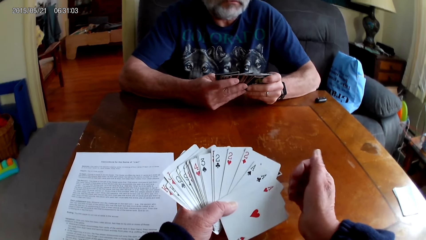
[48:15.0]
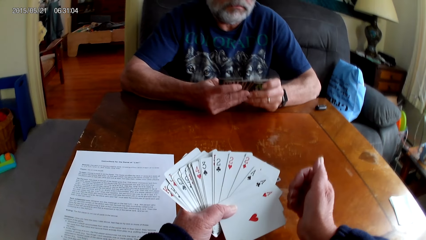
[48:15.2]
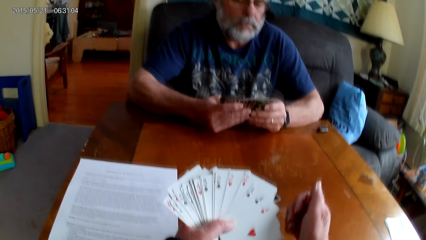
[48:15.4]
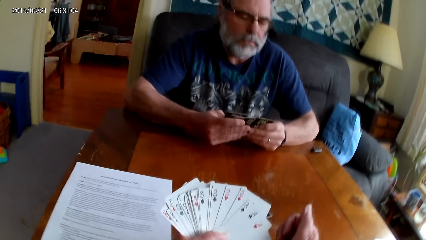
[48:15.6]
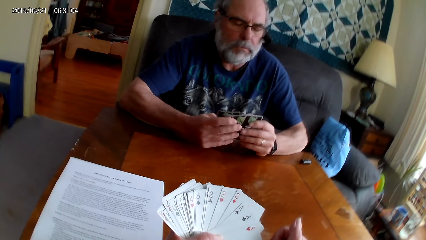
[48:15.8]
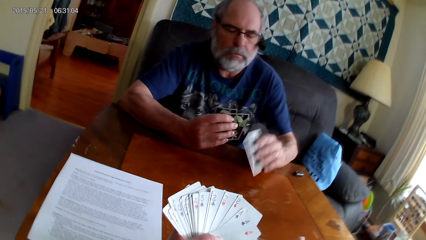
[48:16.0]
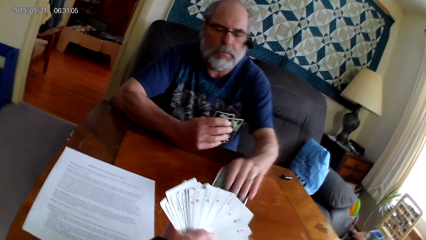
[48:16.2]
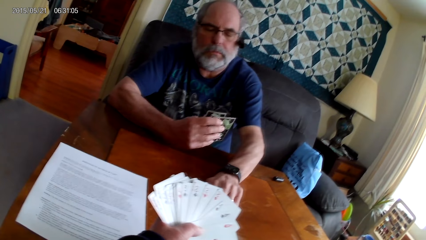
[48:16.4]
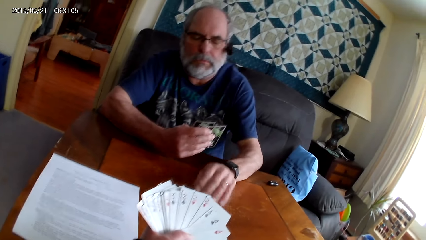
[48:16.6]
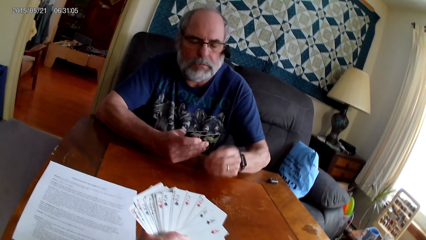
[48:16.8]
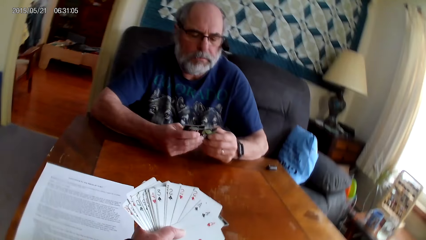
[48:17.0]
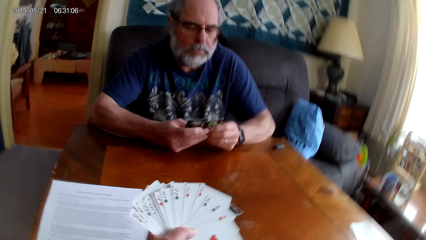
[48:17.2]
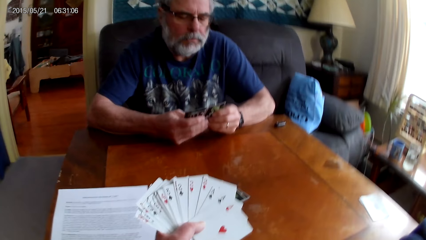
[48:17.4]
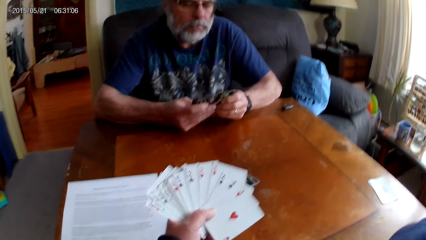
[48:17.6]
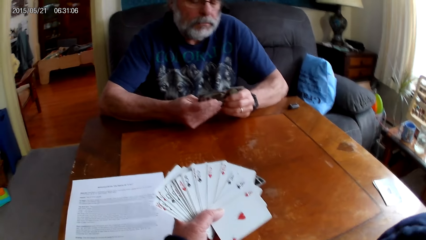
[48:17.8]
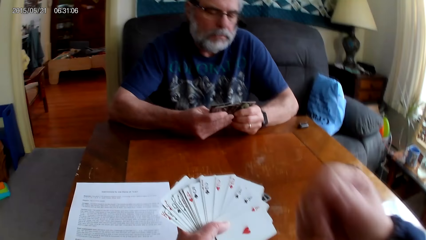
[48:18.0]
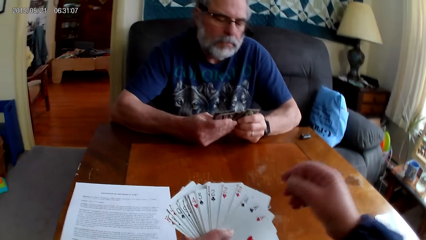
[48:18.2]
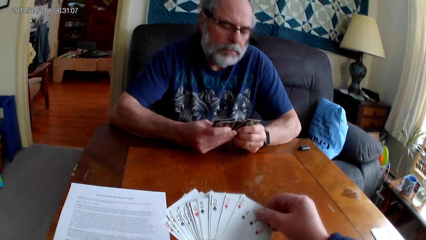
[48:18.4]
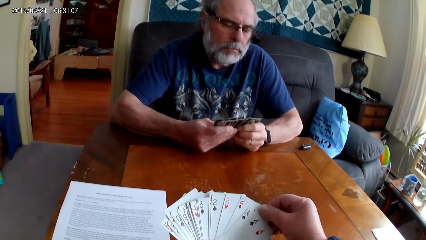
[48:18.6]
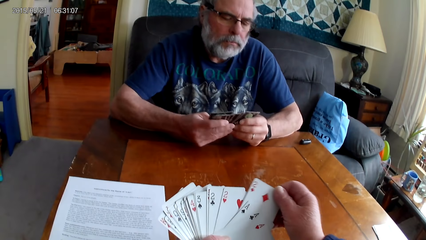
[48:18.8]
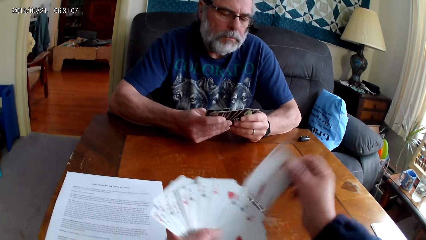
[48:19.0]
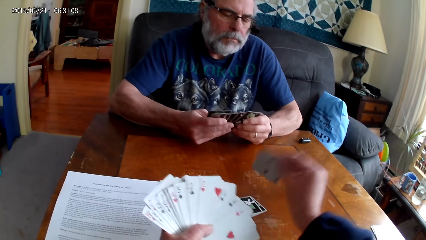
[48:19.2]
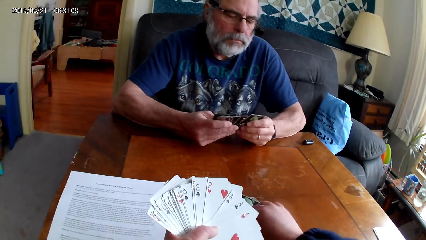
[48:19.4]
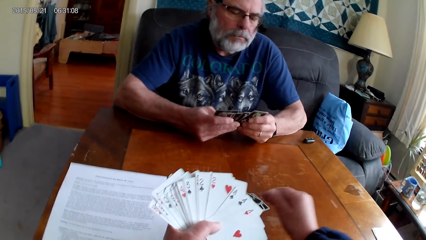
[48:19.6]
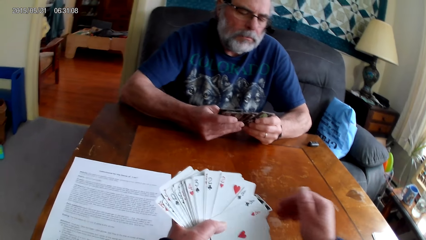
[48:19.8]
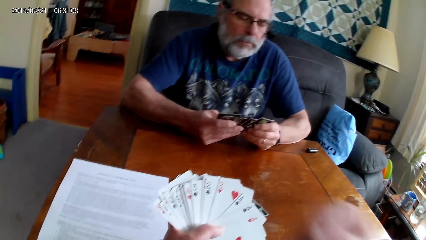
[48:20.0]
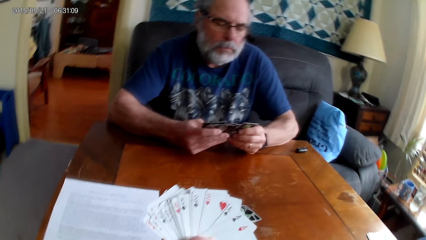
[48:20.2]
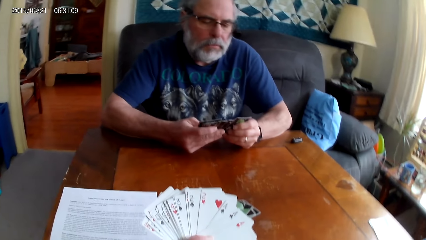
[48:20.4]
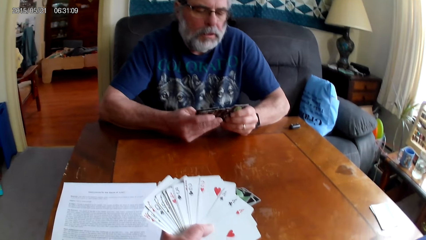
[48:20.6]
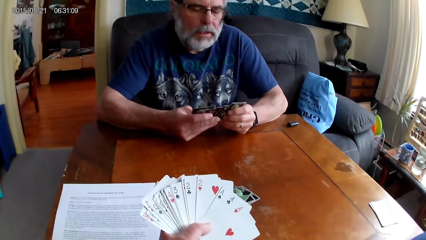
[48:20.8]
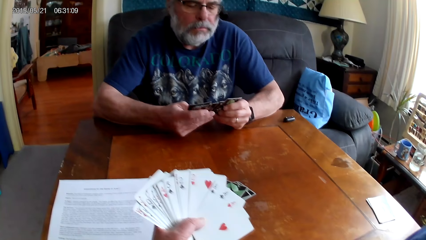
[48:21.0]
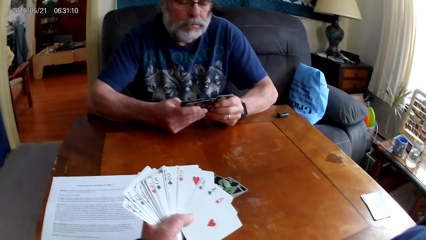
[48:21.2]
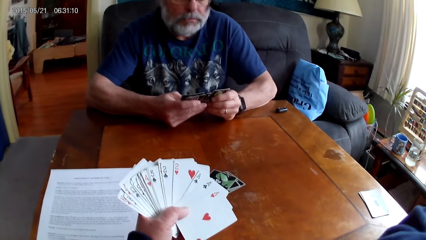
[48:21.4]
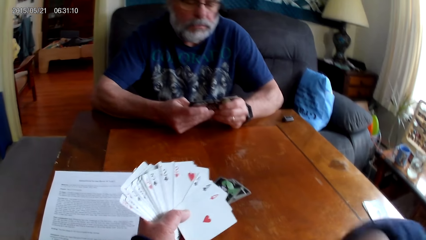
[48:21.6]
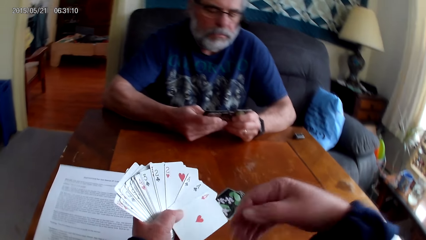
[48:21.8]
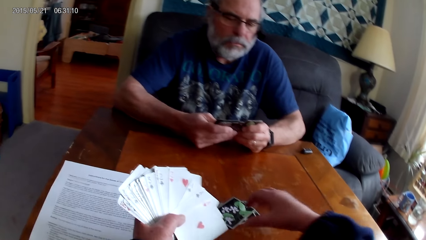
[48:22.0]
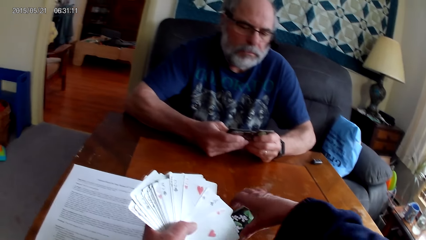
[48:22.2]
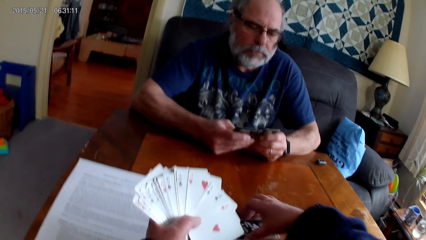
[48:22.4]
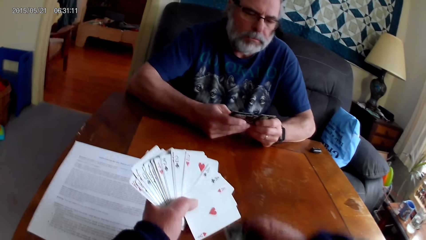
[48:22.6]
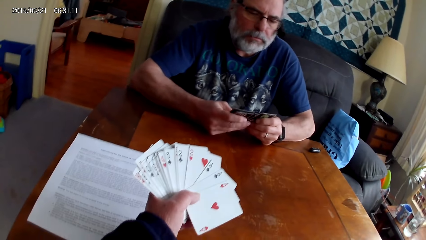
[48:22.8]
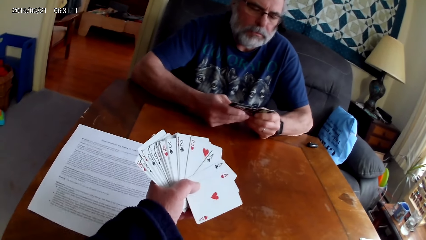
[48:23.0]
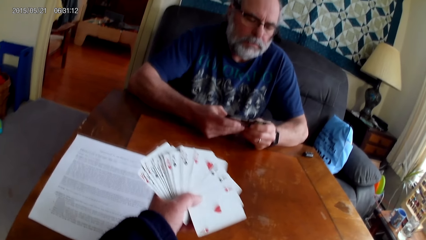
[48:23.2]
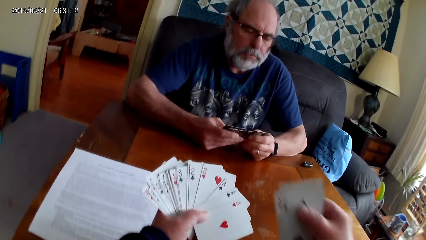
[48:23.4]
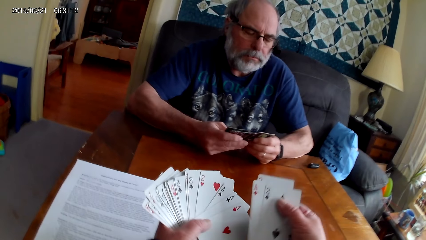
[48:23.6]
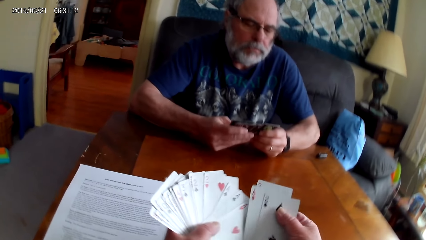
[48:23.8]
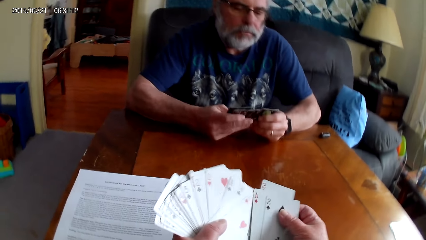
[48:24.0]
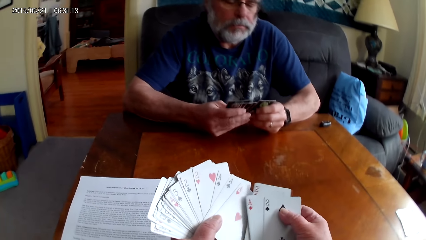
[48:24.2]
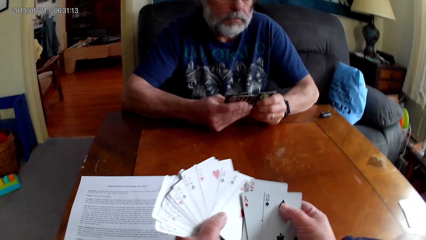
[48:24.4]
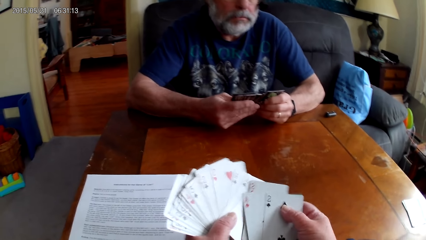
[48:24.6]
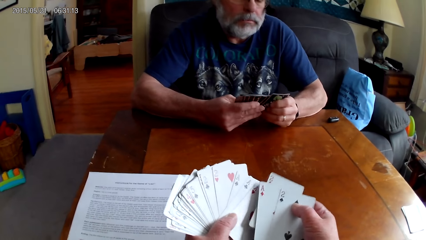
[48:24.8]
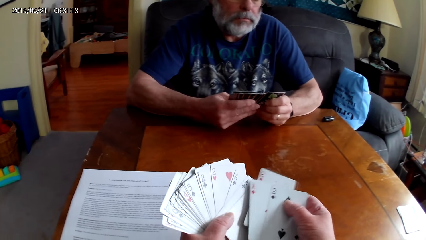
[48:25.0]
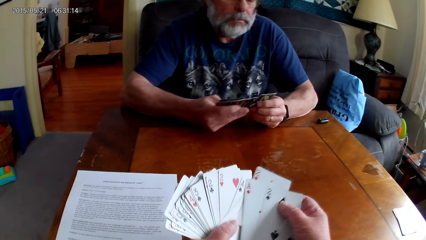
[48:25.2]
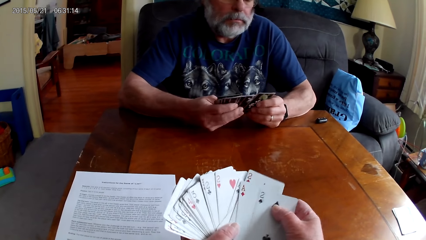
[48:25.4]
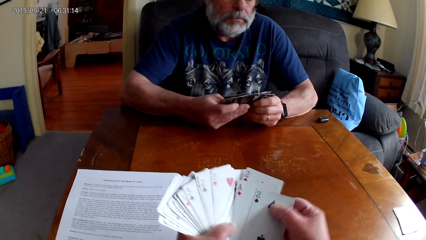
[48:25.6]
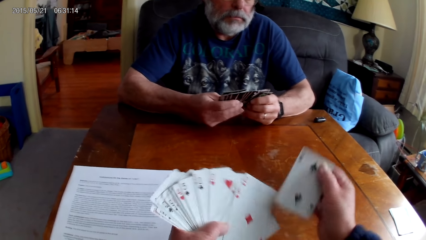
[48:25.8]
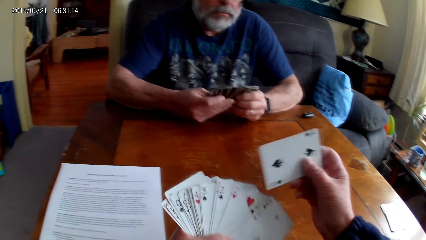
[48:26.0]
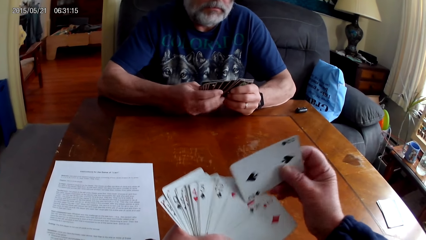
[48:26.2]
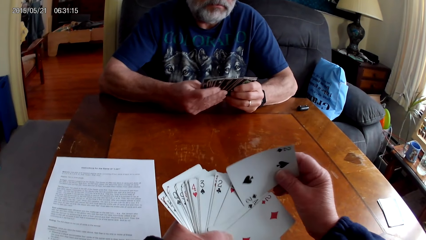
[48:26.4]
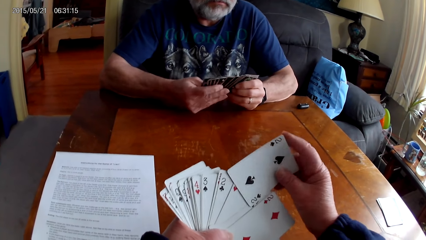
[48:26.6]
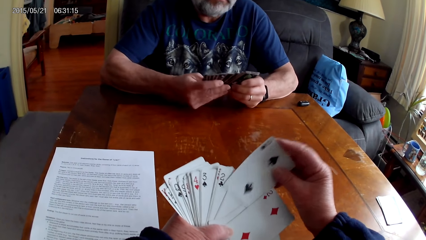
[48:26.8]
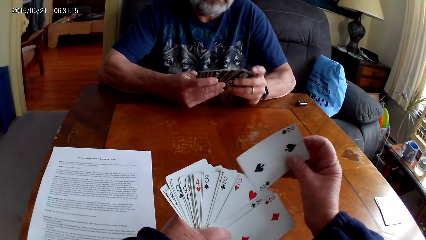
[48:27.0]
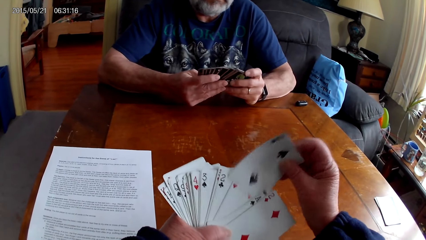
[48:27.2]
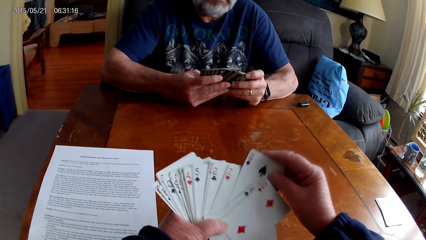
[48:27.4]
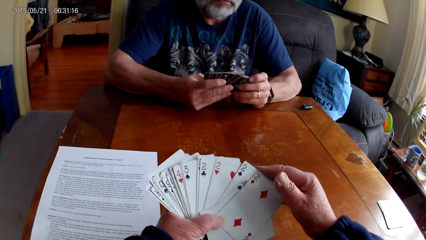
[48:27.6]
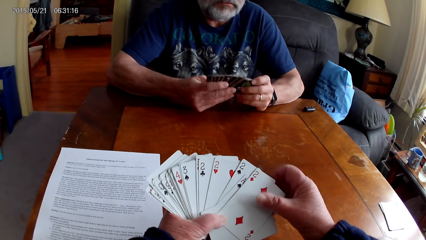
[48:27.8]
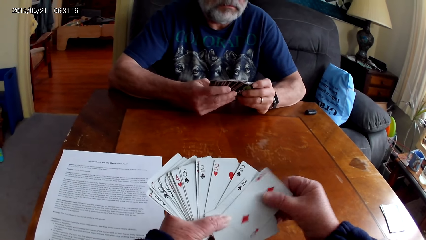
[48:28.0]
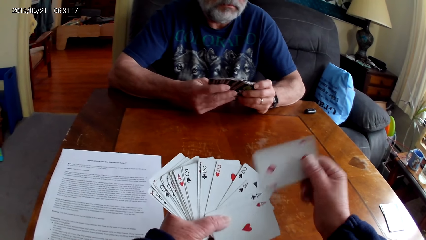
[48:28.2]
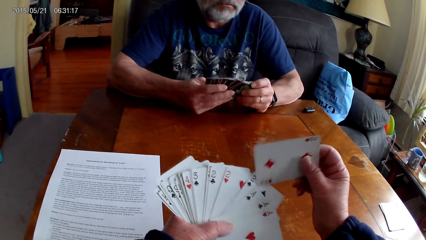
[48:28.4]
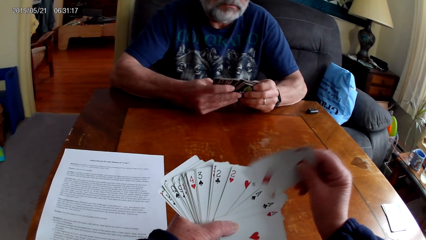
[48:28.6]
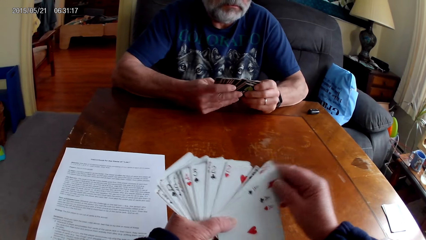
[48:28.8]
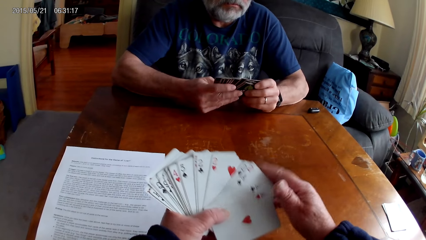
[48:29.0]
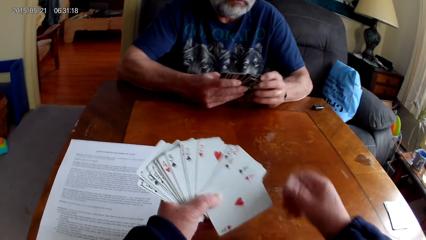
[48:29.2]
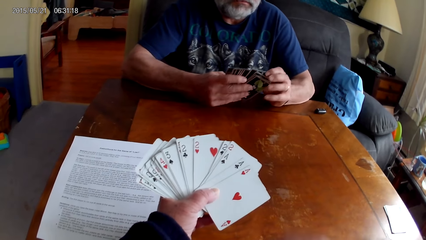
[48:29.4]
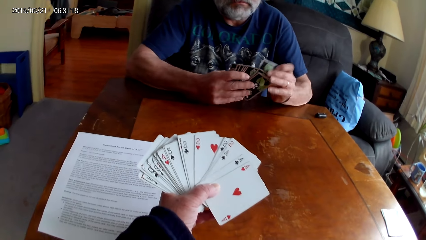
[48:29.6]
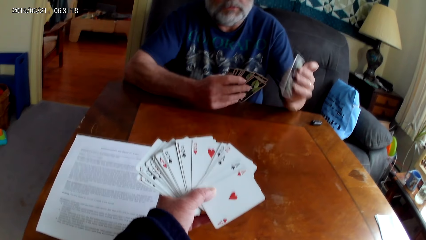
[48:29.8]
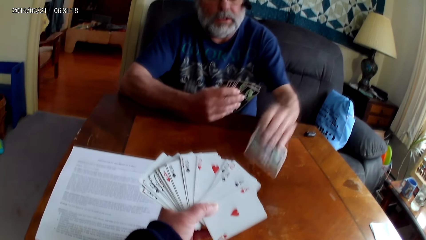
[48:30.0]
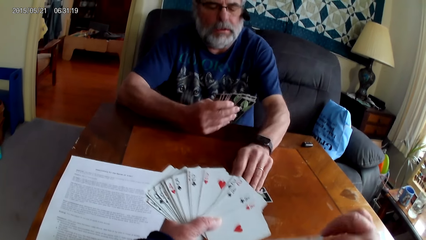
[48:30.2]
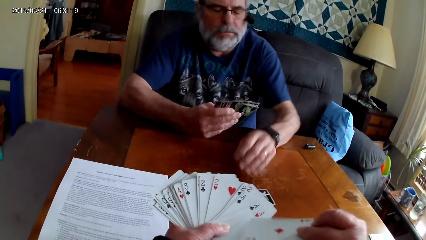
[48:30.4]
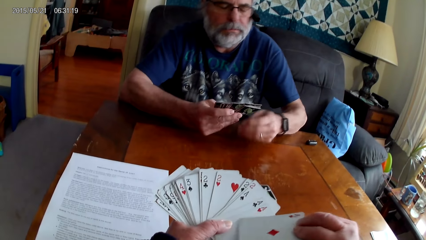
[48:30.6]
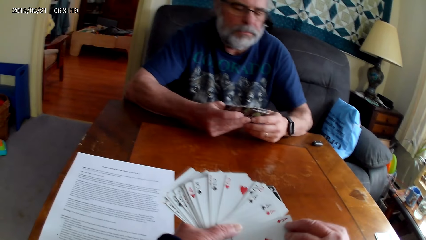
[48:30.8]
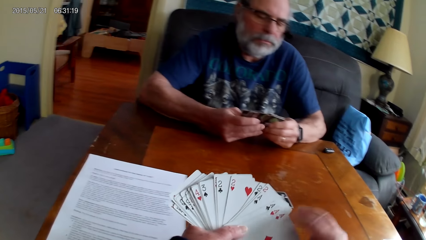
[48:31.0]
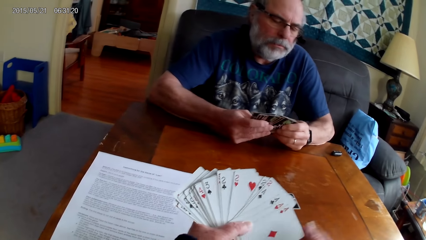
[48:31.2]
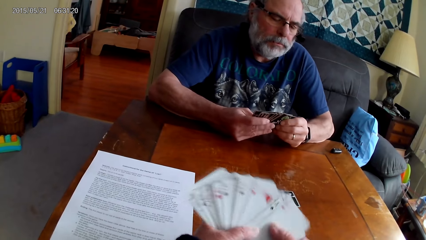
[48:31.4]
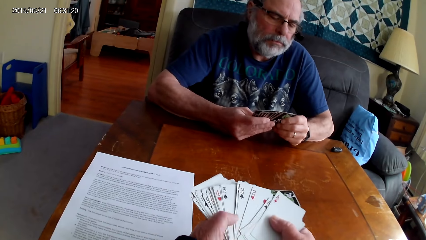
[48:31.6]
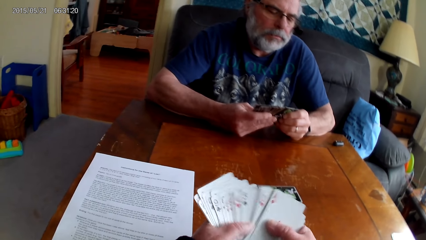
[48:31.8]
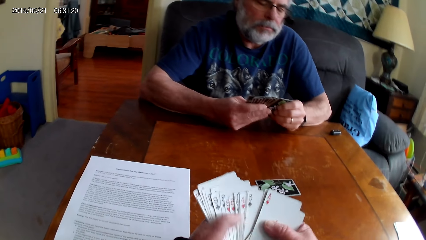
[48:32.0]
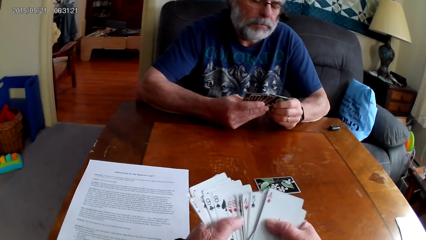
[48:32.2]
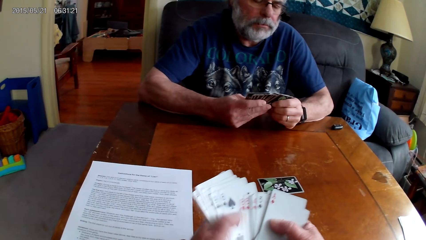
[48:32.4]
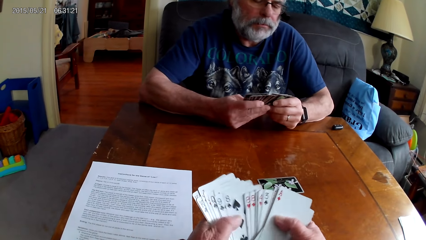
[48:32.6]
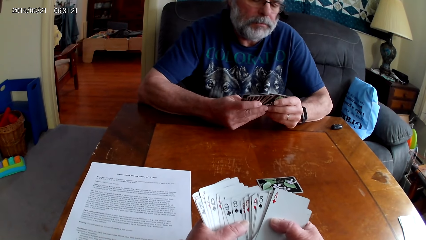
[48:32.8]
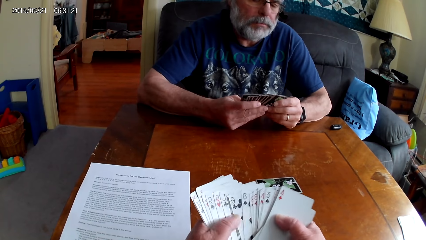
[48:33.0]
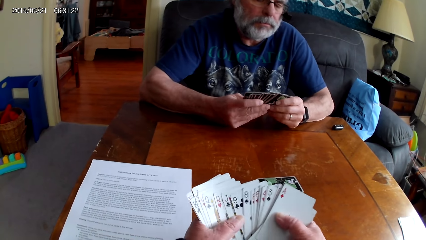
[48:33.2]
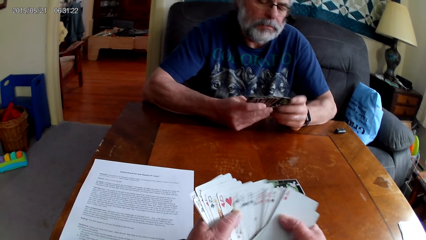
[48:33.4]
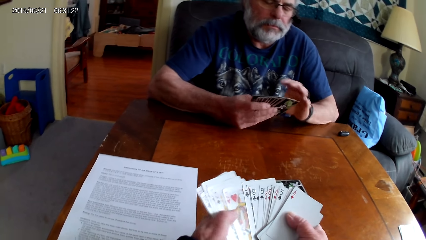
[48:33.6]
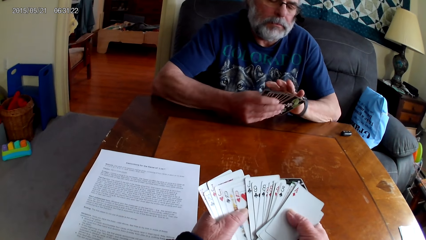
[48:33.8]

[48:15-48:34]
A man puts the playing cards on the table, holds the playing cards with his hands, and spreads out the cards. The camera wearer spreads out the cards. He puts the playing cards on the table. The man holds the playing cards with his hands. The camera wearer slides the cards over. He picks up the playing cards on the table. The man spreads out the cards. The camera wearer spreads out the cards. The man holds the playing cards with his hands. The man puts the playing cards on the table. The camera wearer holds the playing cards with his hands. He spreads out the cards. The man spreads out the cards.
